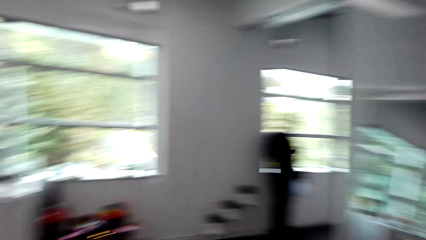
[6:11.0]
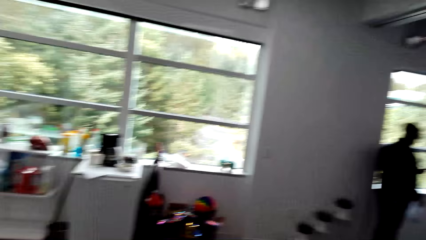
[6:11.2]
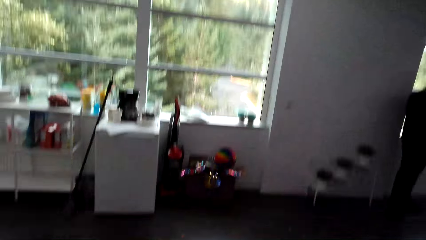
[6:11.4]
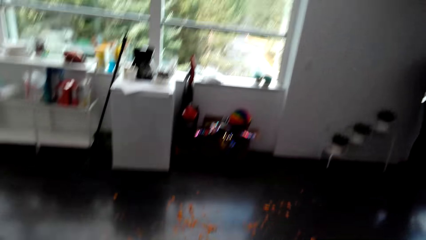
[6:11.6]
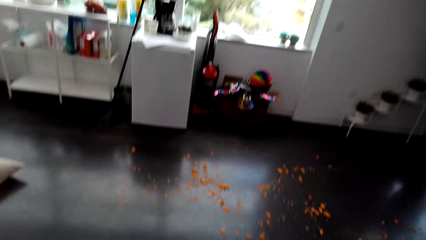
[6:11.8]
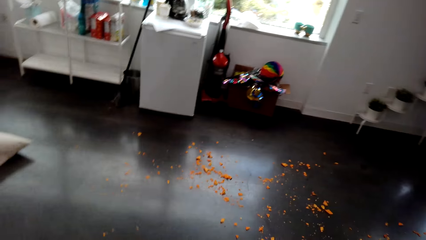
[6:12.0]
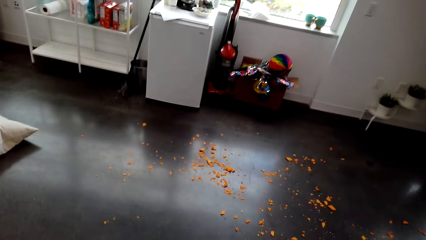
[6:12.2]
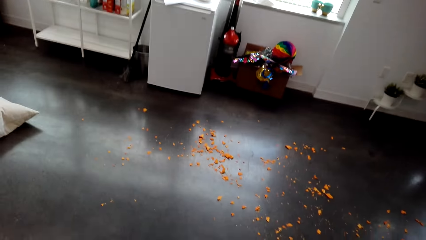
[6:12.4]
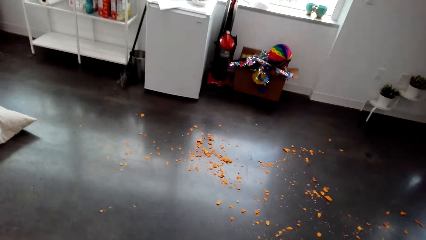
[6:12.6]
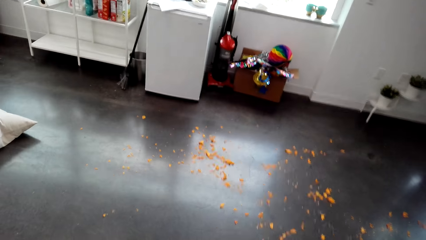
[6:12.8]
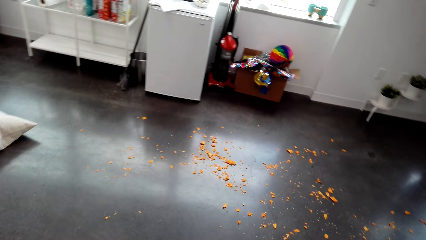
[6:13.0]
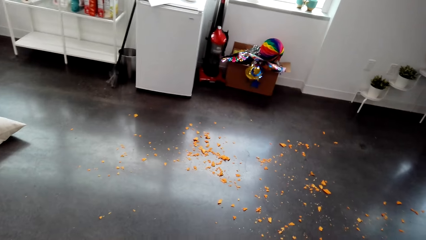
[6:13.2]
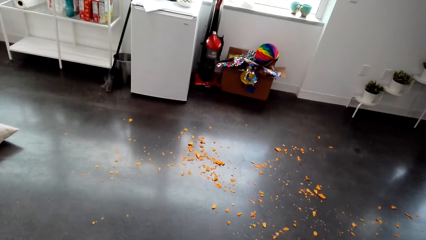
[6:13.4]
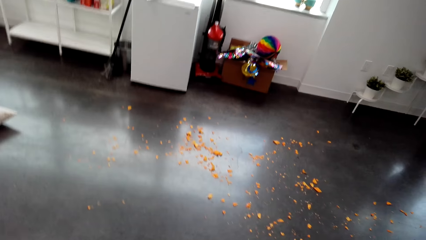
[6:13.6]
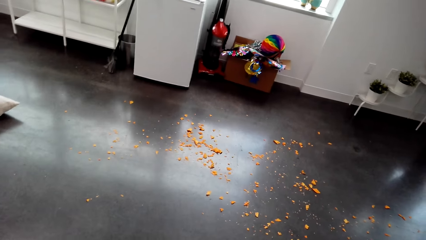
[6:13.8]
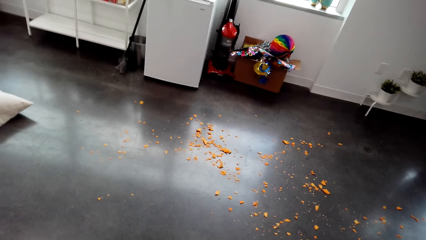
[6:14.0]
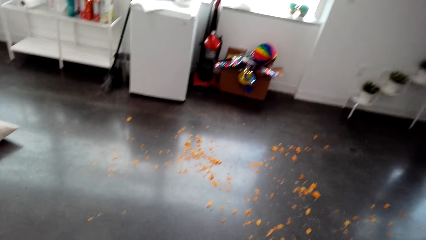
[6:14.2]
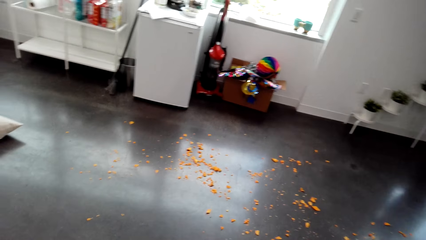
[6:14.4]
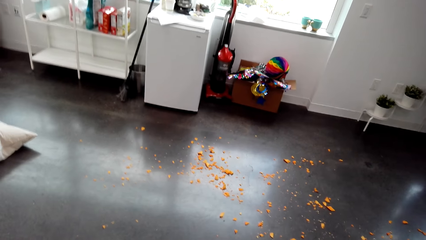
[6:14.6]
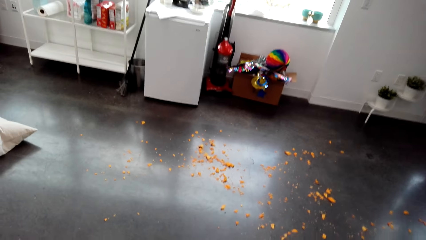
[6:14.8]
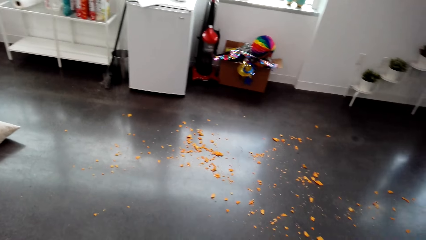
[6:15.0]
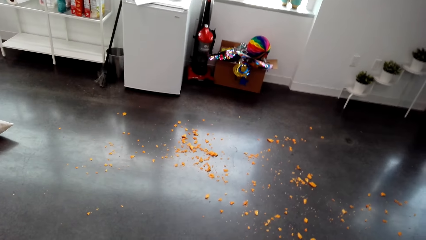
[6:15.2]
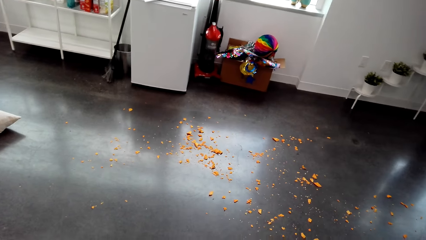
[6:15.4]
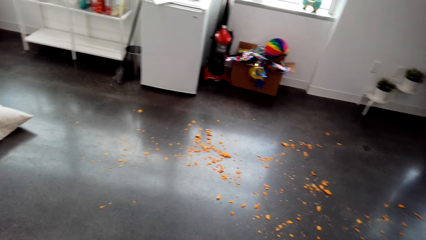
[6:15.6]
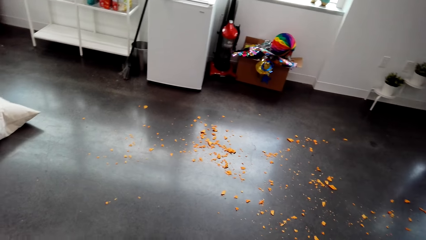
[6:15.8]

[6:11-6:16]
The camera wearer stands on the floor.

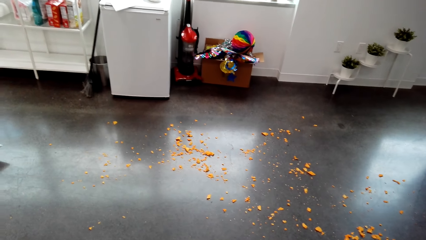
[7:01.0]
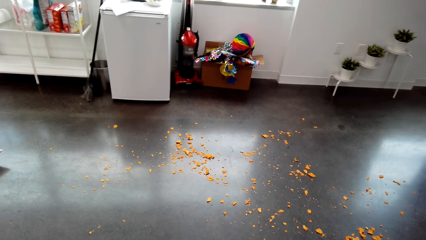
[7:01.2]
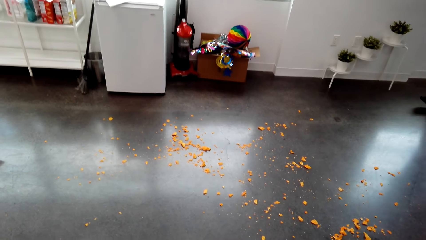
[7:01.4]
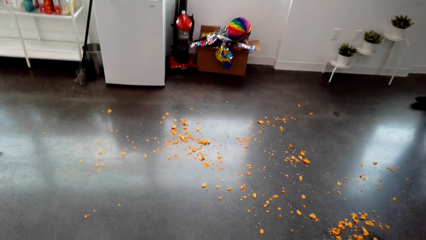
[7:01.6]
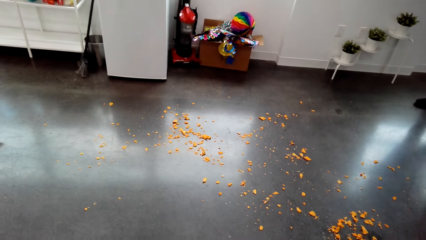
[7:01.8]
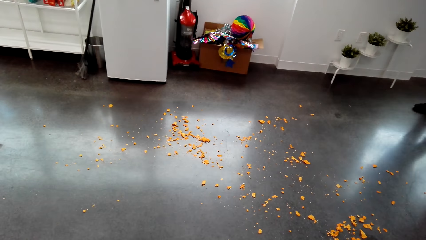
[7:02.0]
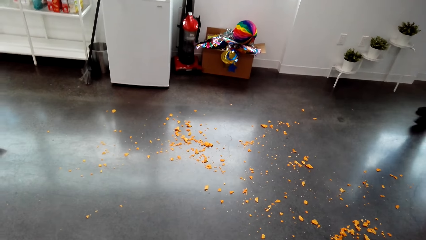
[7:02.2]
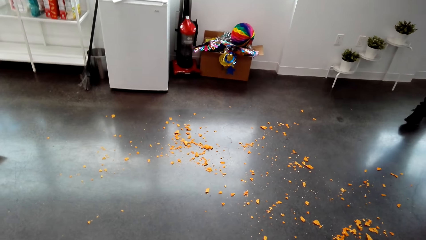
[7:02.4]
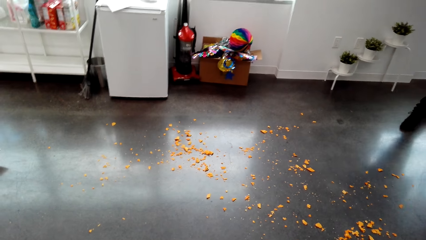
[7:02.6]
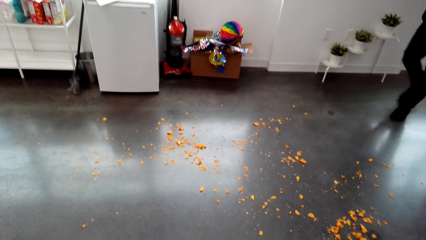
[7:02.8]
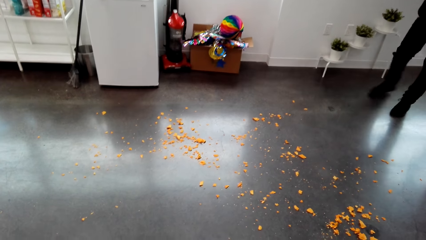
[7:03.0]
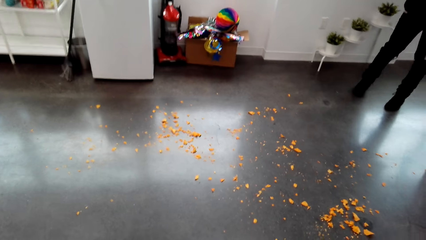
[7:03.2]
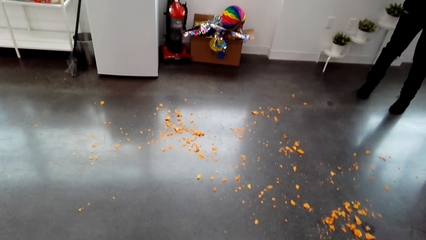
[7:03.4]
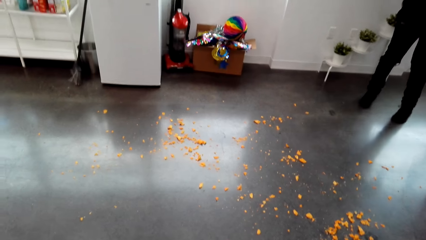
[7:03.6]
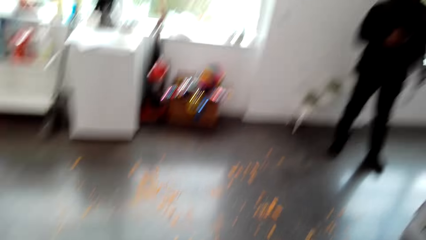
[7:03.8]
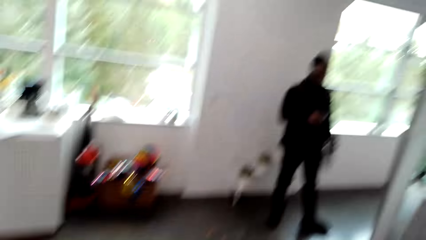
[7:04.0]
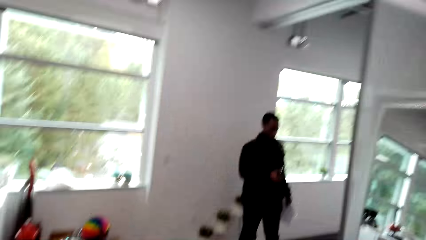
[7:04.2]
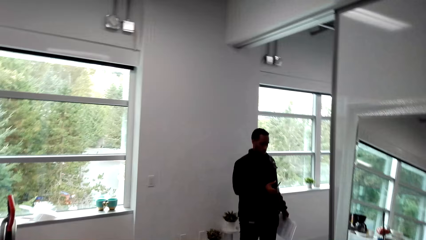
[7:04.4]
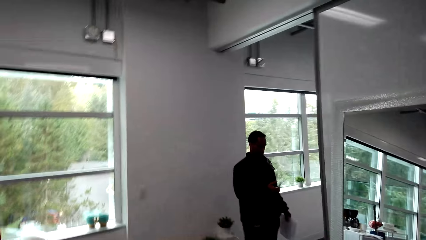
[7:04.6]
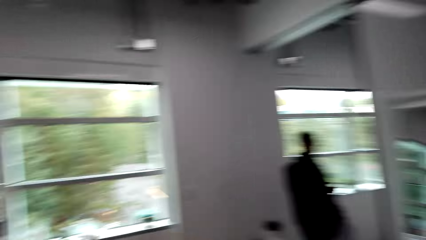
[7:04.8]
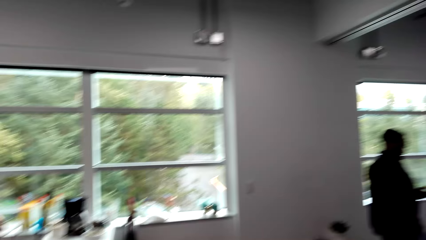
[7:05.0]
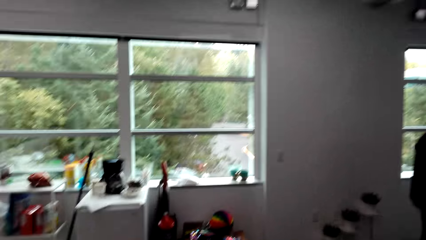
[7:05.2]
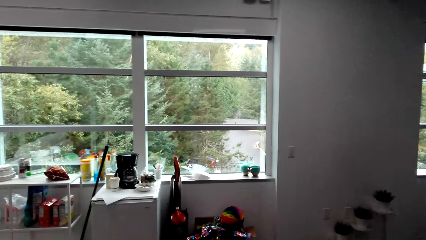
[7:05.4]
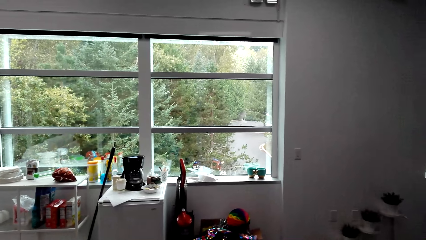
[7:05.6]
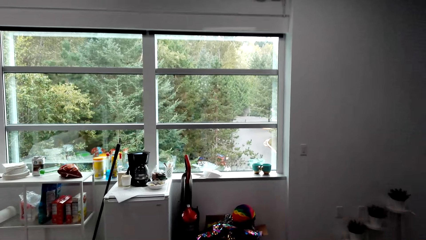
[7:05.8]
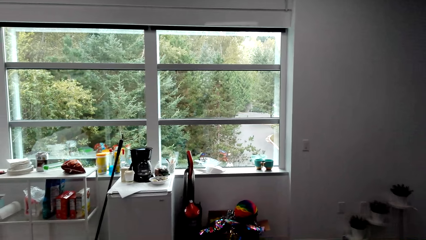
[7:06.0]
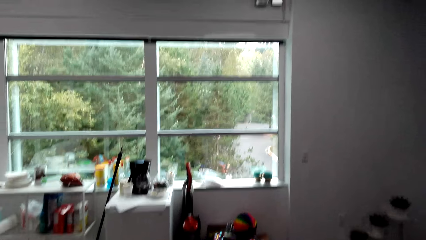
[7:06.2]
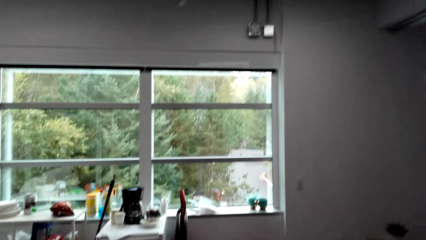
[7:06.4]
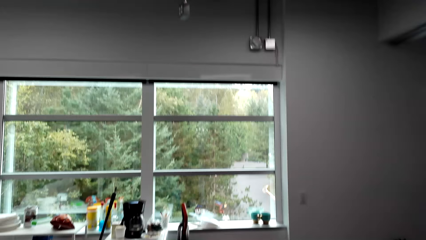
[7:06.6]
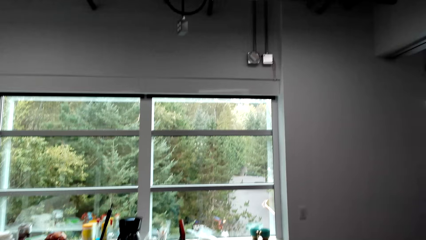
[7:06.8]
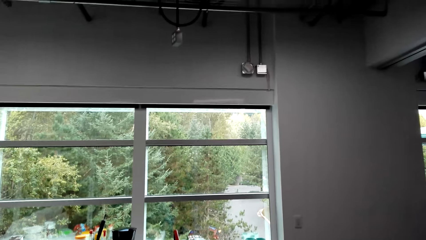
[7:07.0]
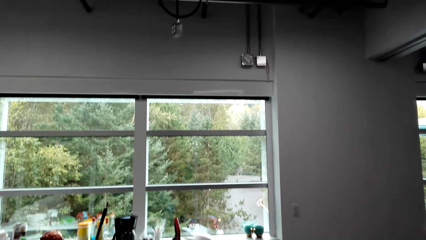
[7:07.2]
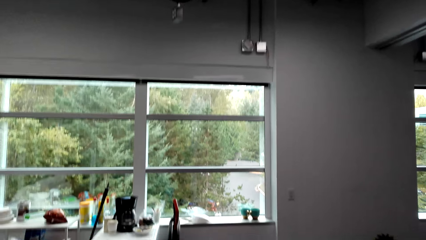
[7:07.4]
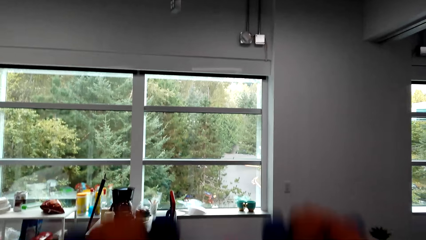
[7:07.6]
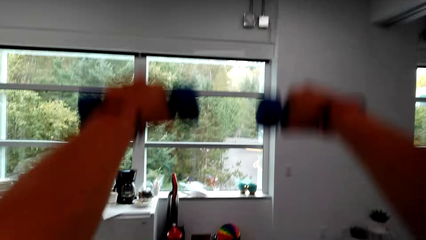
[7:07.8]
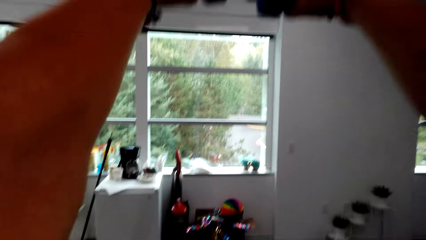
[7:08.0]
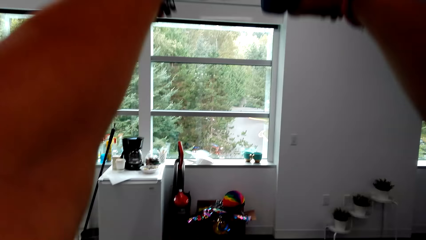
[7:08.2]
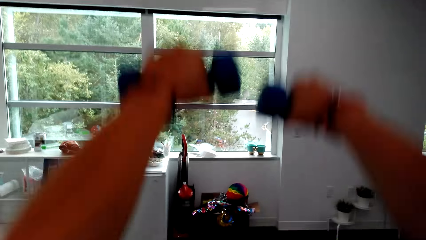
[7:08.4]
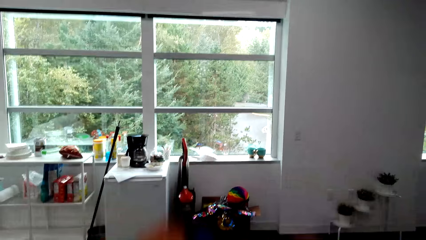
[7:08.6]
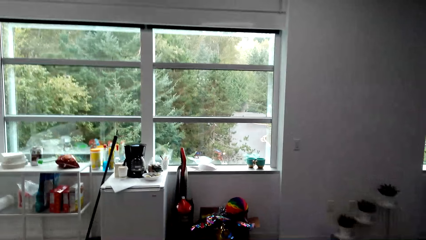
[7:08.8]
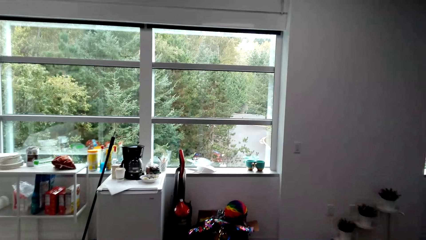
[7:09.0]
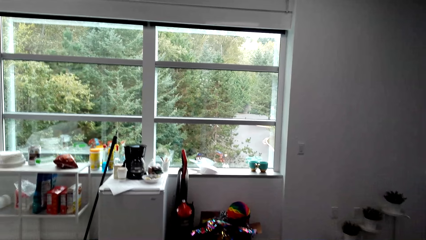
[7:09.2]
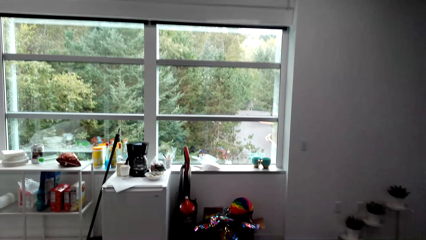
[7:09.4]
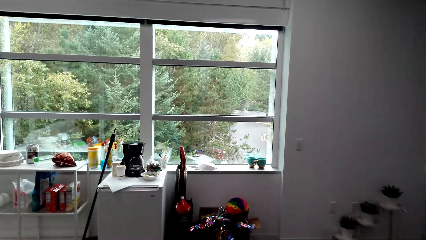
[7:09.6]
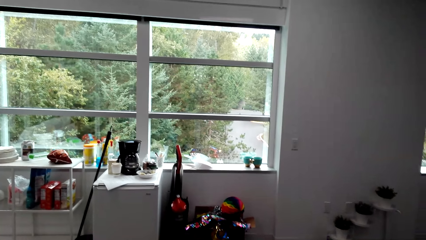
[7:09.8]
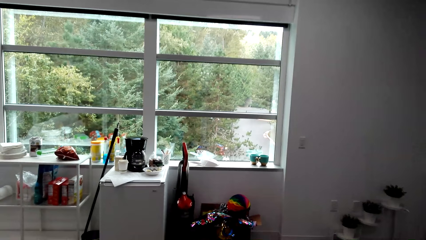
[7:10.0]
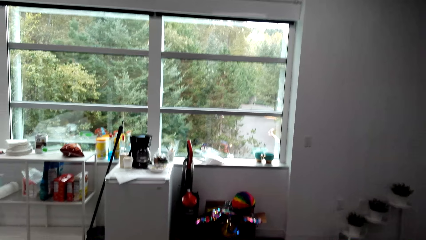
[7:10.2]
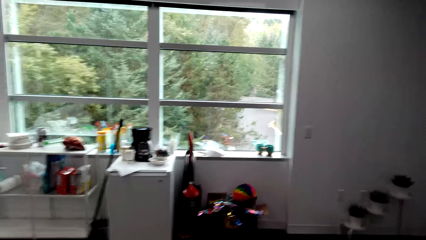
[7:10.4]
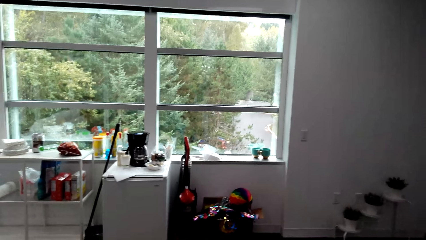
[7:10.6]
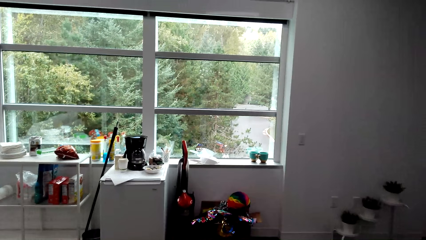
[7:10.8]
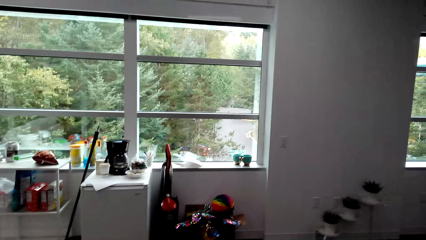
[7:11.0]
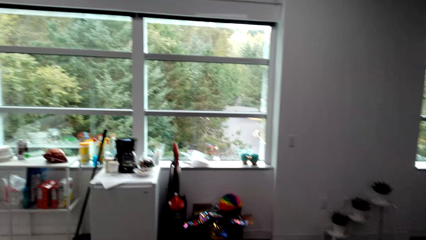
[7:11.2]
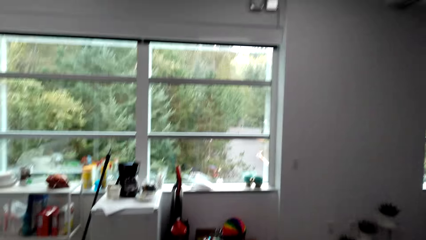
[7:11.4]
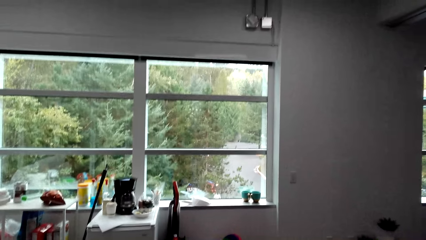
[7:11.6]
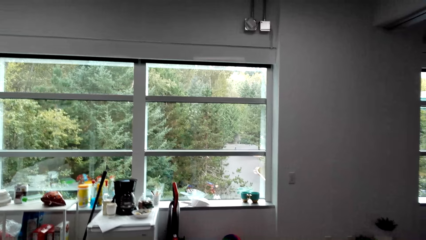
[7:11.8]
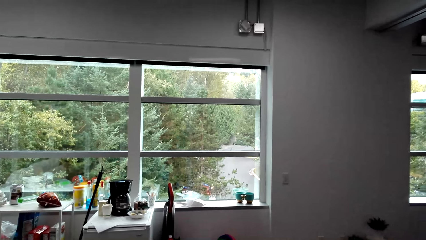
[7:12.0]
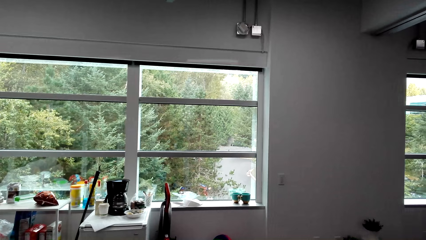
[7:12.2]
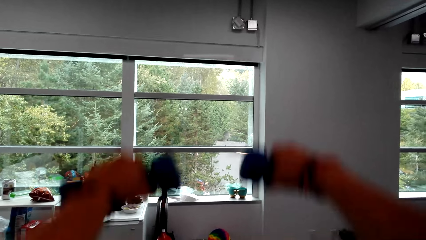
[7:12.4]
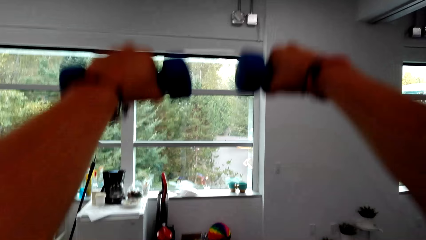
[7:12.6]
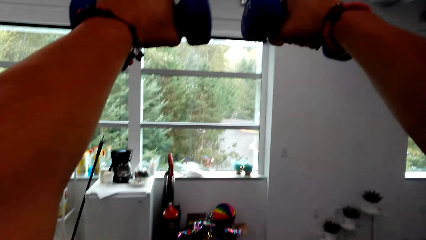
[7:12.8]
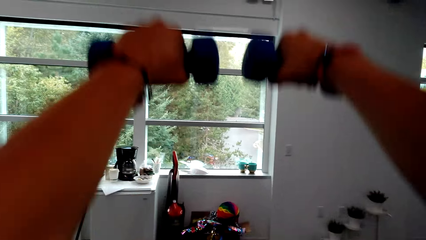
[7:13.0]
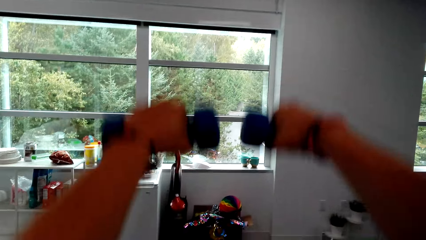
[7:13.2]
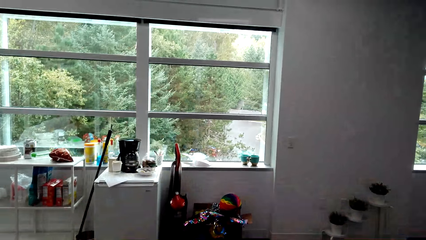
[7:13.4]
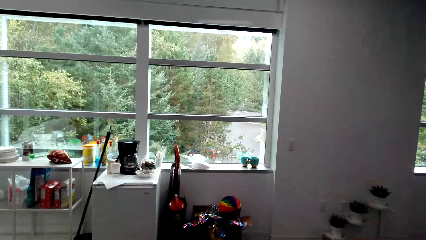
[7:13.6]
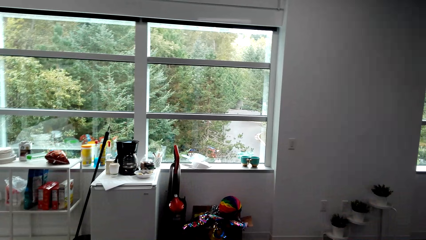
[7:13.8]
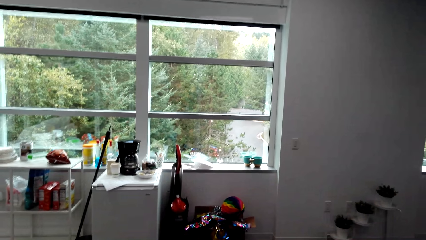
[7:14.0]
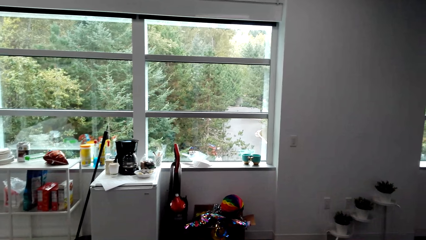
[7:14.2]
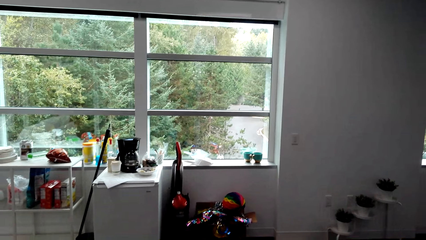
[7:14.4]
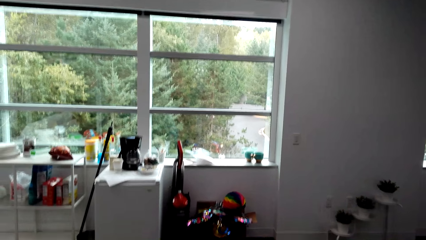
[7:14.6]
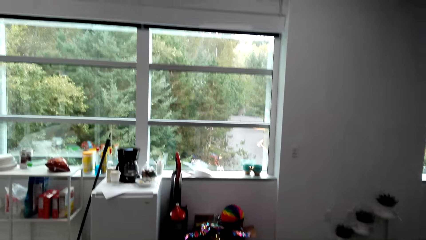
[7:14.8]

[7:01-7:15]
A man walks on the floor. The camera wearer stands on the floor. They swing the adjustable dumbbell weights.
